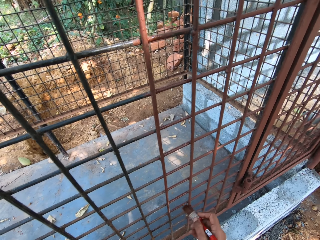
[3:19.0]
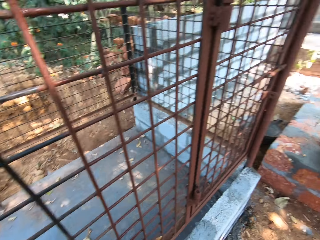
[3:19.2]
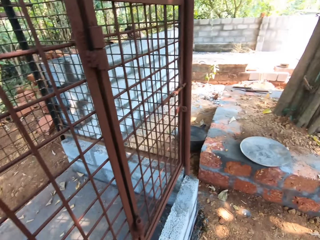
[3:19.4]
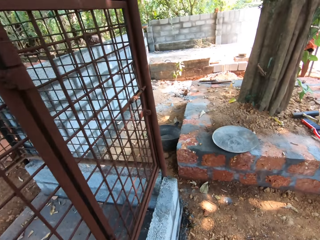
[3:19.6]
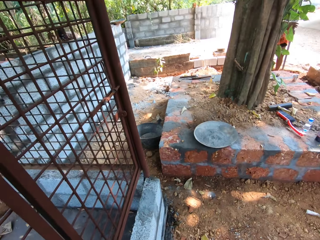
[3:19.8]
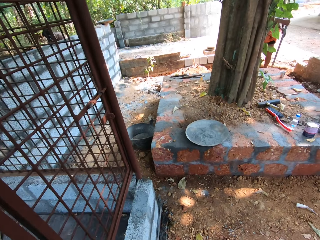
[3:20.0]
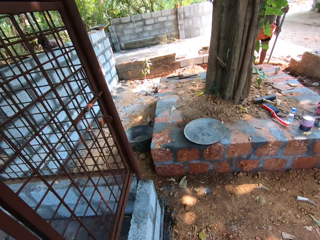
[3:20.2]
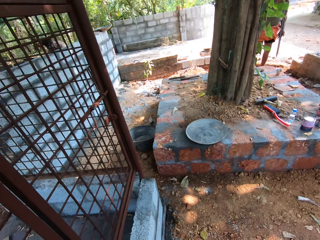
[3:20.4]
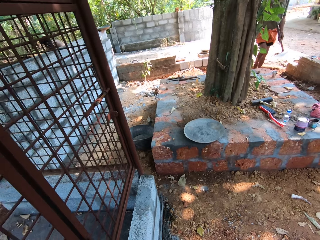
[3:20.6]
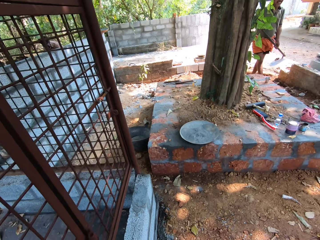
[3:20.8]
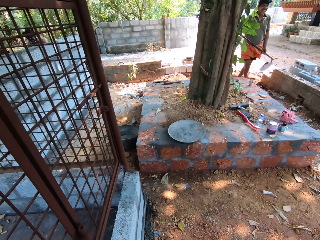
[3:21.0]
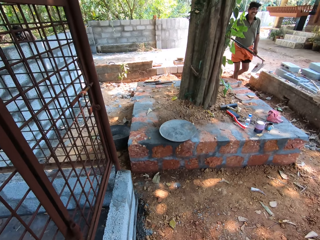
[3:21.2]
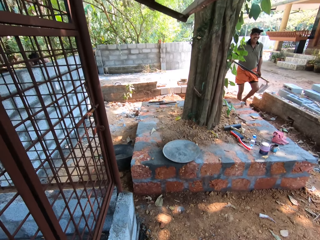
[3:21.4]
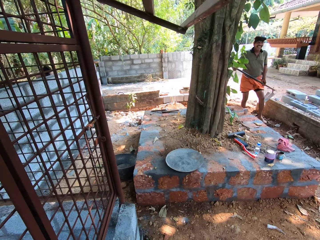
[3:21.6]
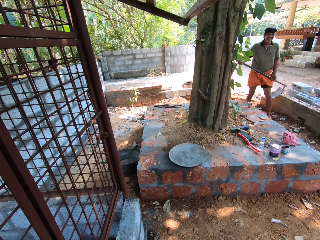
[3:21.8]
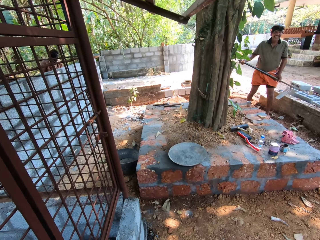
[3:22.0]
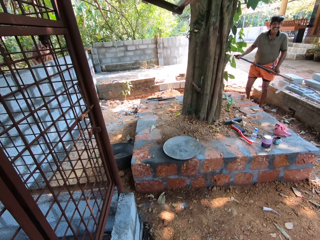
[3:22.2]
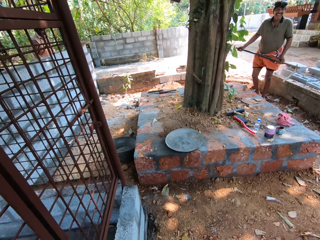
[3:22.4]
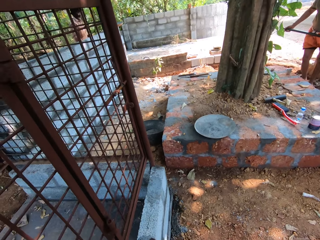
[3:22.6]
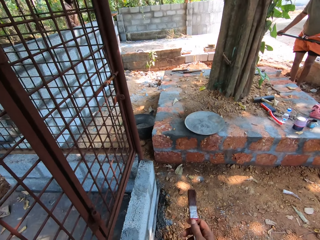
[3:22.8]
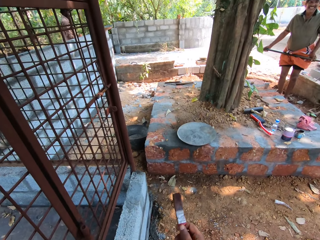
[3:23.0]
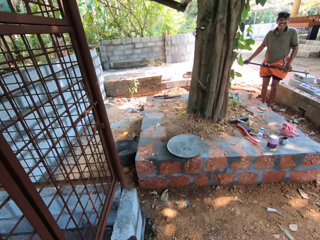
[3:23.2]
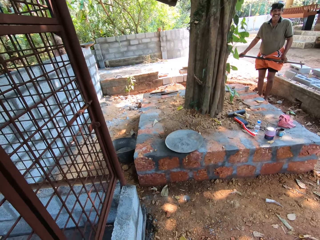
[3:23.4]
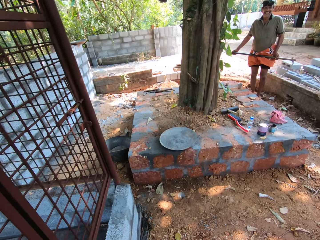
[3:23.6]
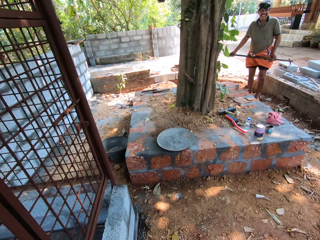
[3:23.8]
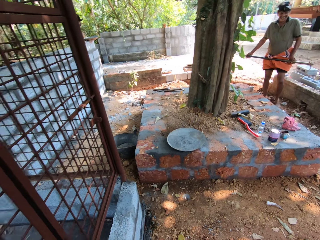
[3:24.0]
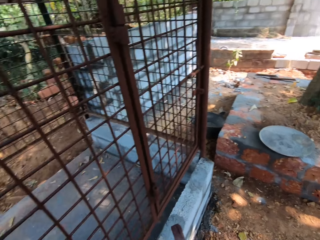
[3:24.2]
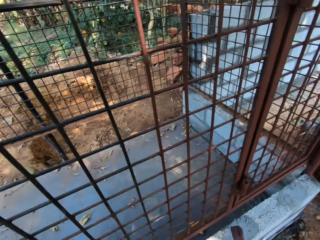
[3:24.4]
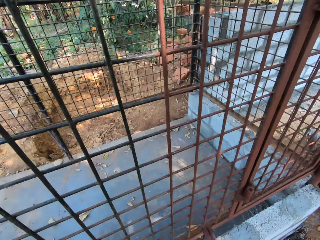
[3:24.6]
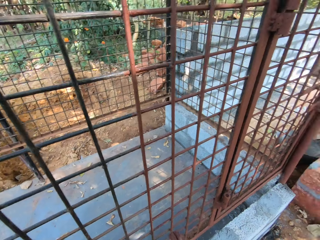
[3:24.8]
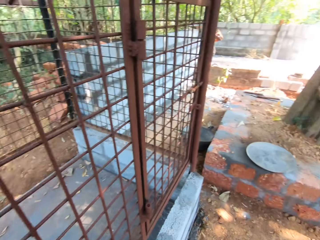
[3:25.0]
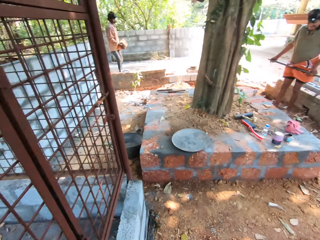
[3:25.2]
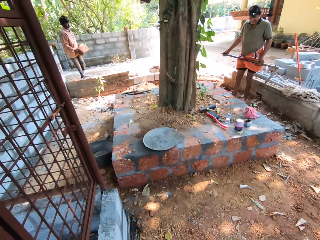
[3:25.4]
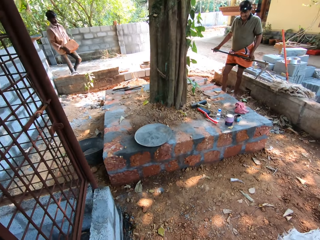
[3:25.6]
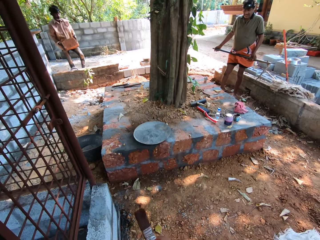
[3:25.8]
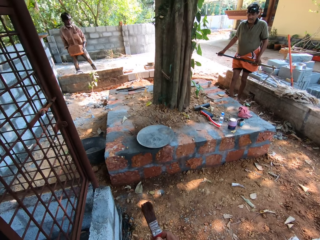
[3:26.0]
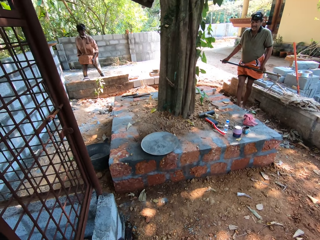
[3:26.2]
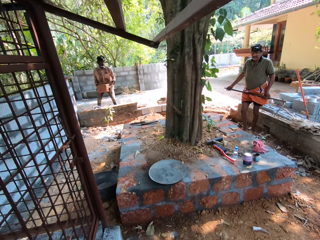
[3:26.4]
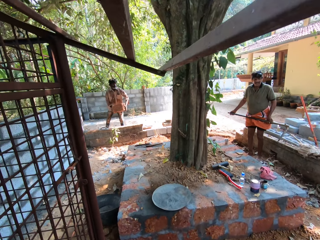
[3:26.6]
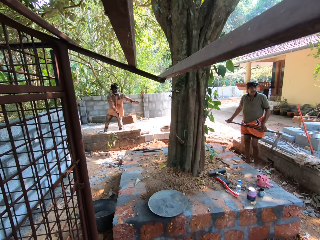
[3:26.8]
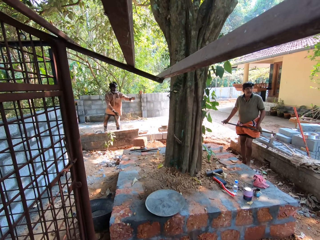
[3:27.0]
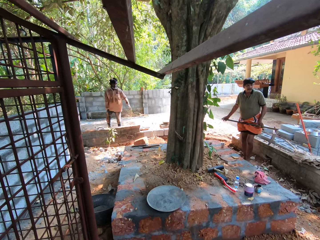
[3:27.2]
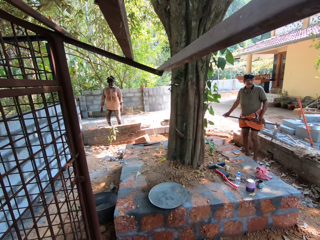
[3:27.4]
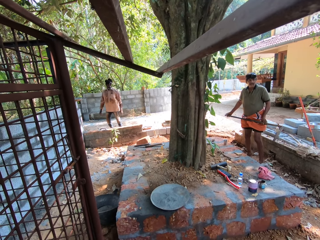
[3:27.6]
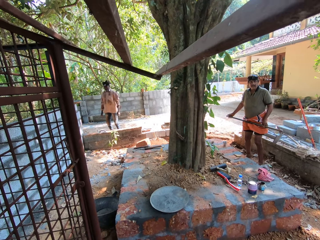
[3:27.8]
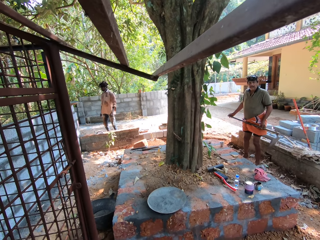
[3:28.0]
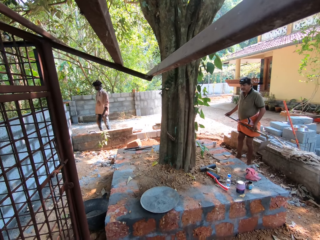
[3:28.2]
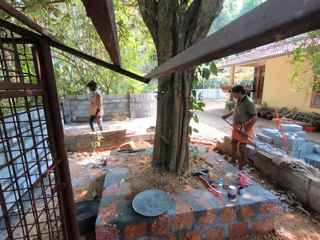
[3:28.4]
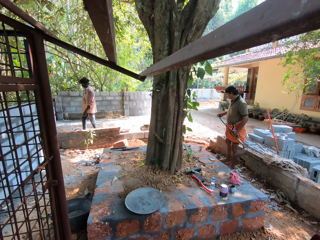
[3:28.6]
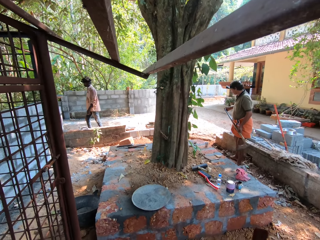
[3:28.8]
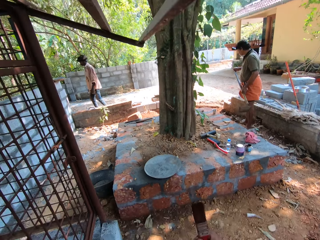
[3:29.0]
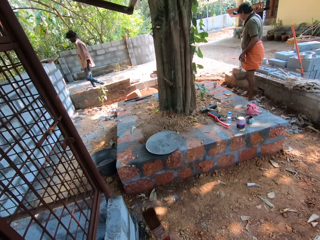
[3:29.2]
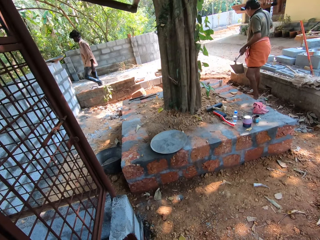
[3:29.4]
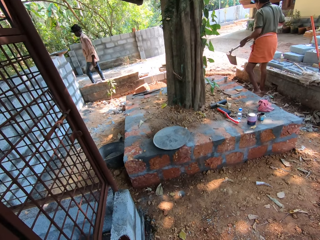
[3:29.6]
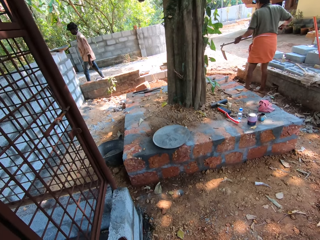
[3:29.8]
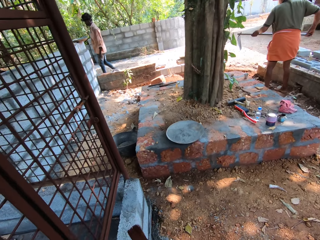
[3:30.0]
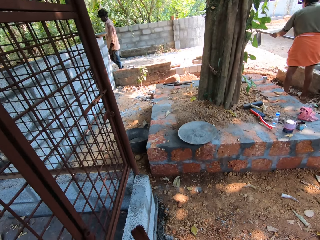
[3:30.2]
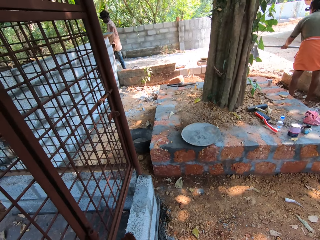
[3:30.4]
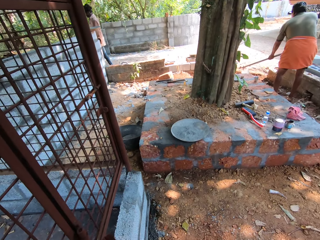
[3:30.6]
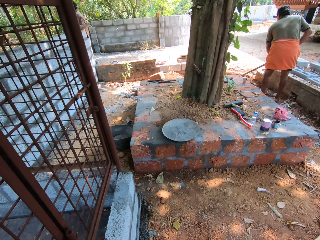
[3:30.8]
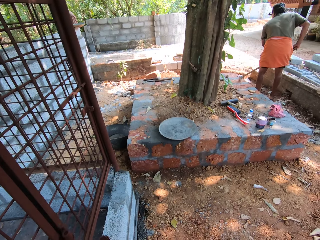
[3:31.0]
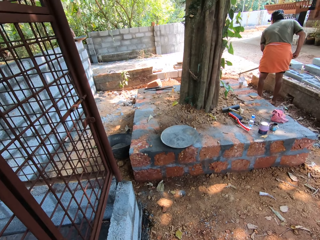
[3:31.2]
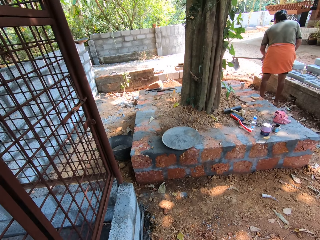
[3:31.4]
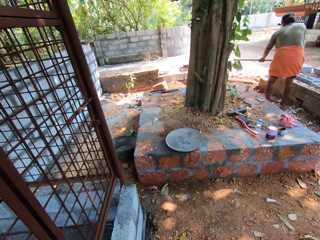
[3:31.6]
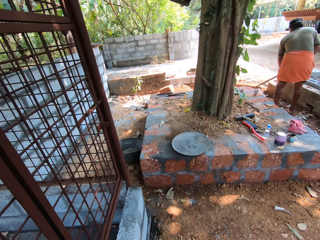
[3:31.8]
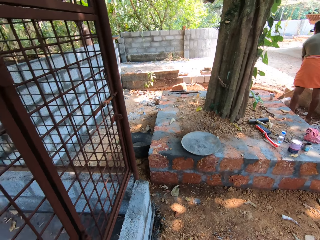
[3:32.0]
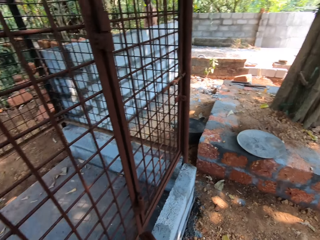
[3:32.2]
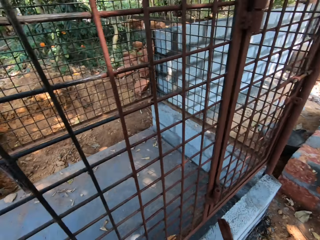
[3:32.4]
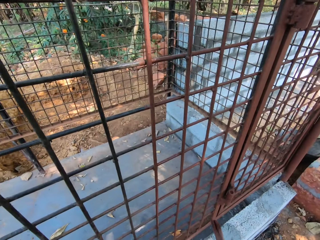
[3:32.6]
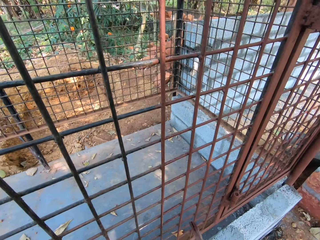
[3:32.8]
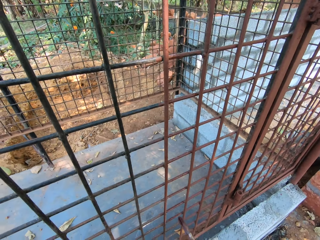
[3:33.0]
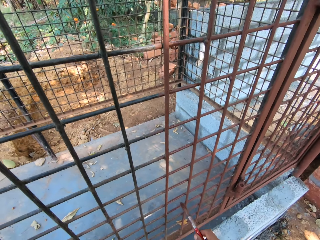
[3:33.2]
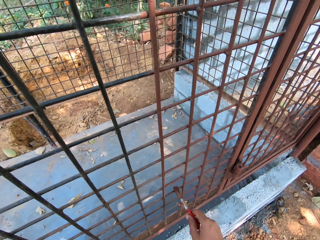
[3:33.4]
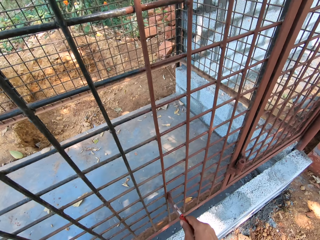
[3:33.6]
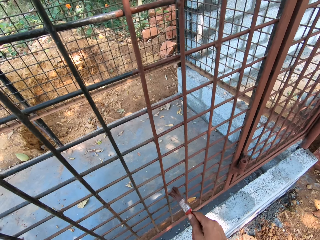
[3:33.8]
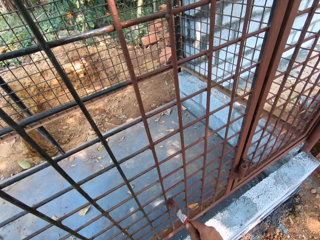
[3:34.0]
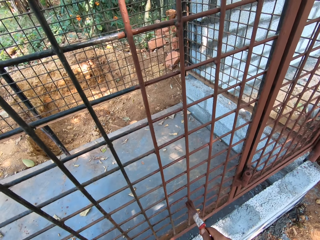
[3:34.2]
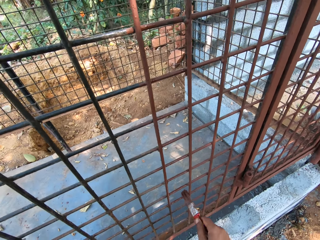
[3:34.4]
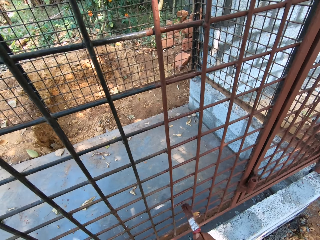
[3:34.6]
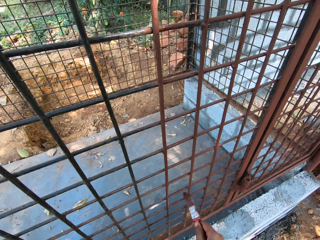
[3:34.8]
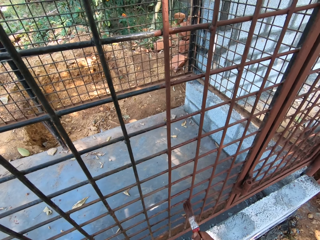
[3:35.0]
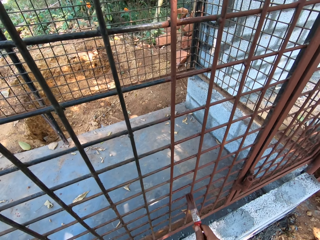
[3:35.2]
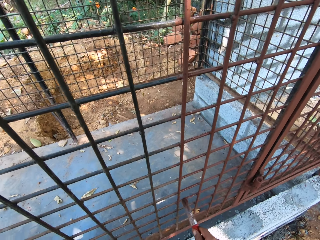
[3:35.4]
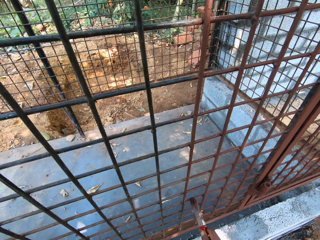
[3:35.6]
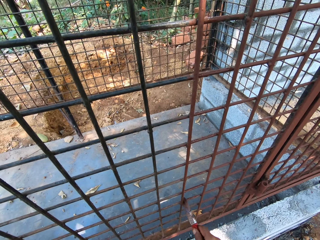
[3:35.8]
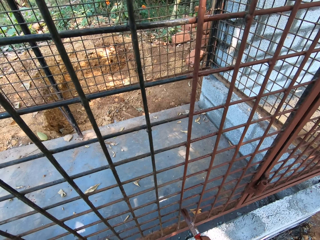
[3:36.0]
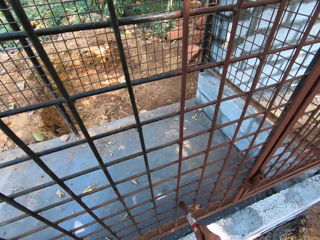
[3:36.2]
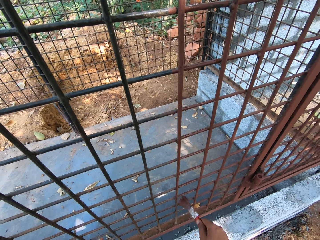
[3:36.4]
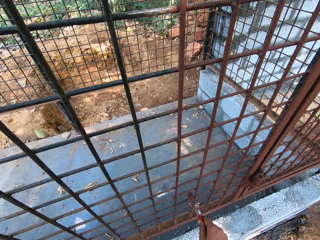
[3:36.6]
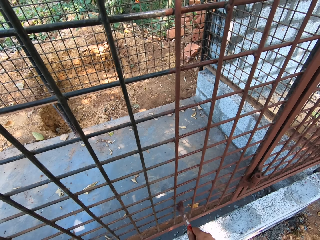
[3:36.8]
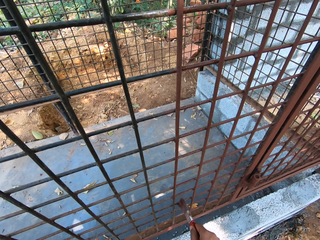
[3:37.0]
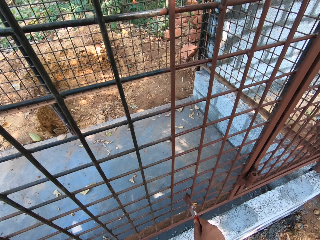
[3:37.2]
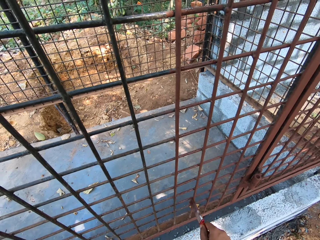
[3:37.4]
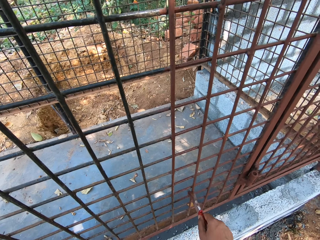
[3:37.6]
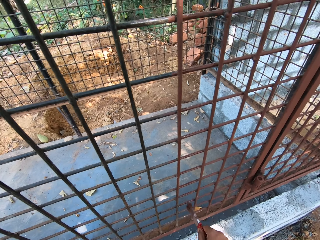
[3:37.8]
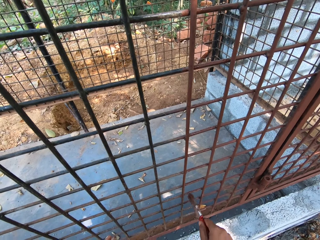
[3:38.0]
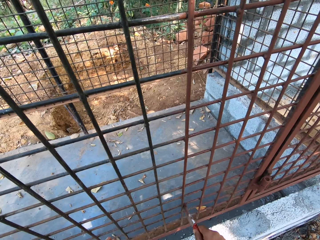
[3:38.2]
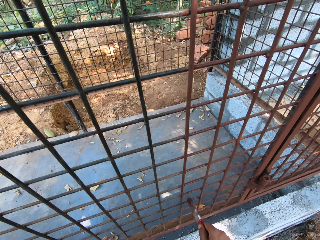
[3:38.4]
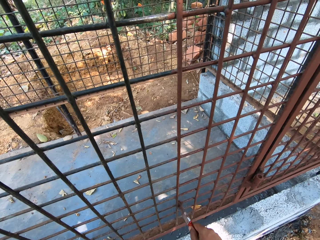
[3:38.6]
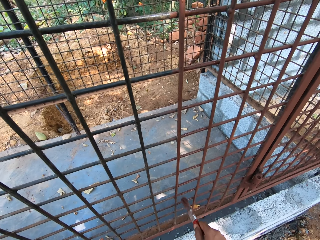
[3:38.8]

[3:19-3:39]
The camera wearer looks around the compound. They hold a painting brush. They converse with a man. They look around the compound. They paint the wire mesh.

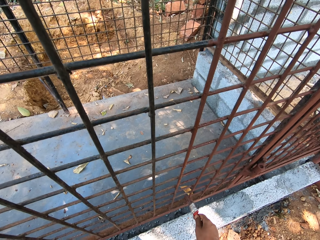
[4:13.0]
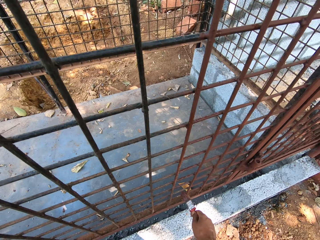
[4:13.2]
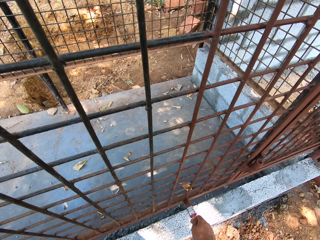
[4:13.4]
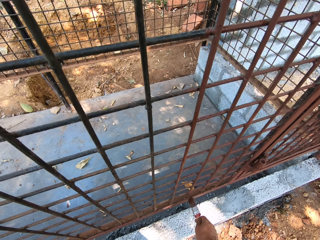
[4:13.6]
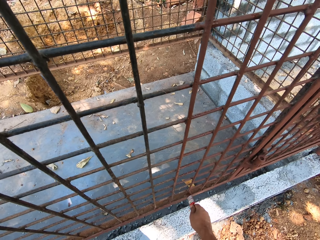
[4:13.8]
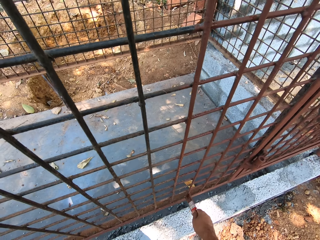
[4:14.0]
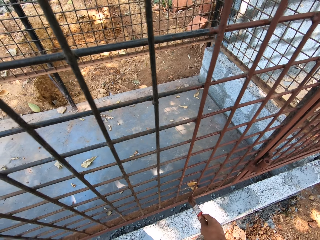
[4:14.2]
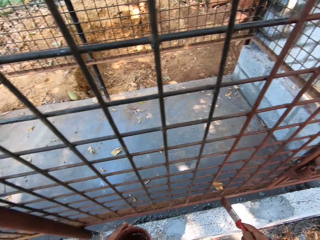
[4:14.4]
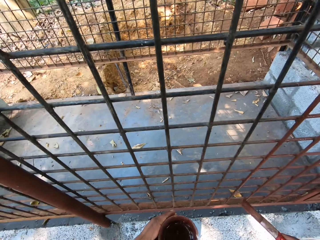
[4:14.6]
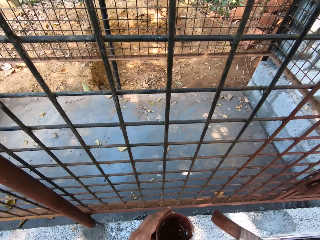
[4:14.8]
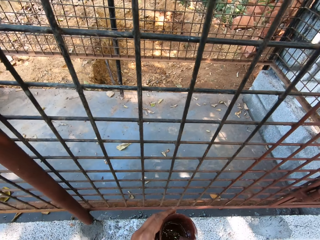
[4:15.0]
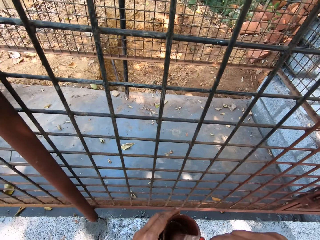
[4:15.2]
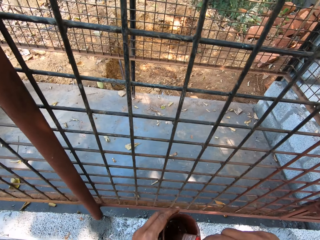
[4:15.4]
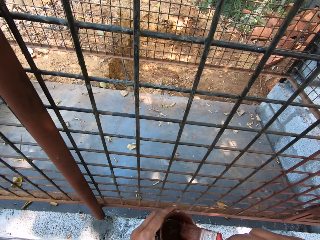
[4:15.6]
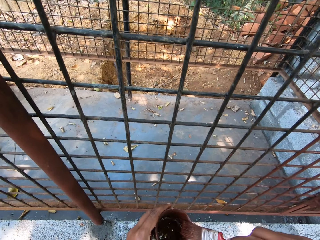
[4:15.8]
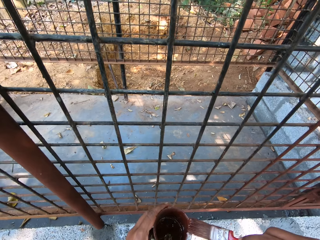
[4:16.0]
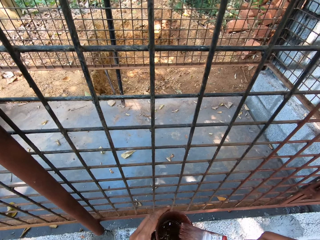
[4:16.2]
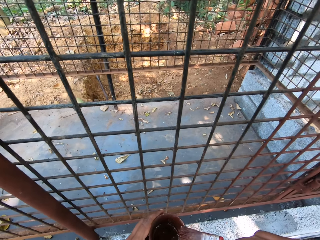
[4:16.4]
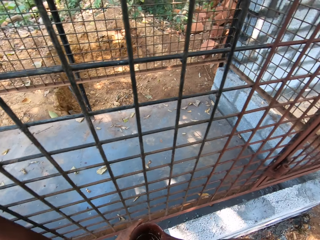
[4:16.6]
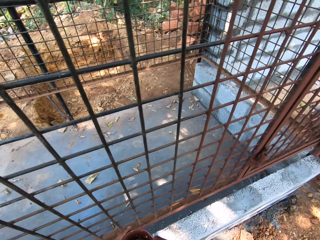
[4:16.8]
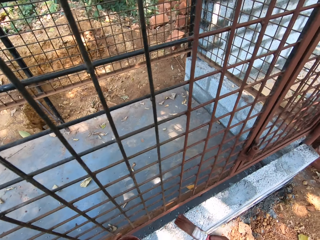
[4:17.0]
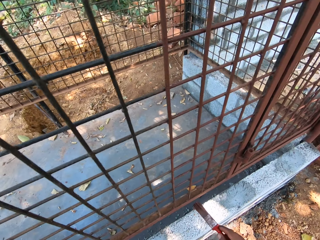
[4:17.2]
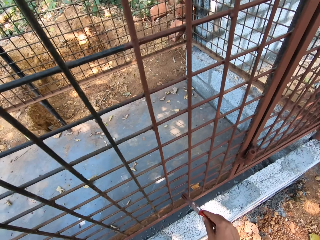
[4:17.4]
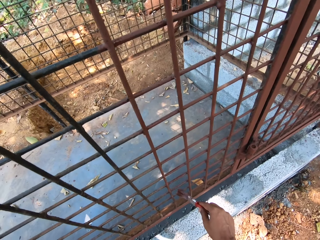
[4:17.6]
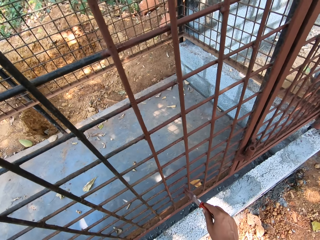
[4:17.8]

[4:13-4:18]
The camera wearer applies paint. He dips the paint brush in his right hand into the cup in his left hand. He dabs the paint brush in his right hand on the cup in his left hand.
